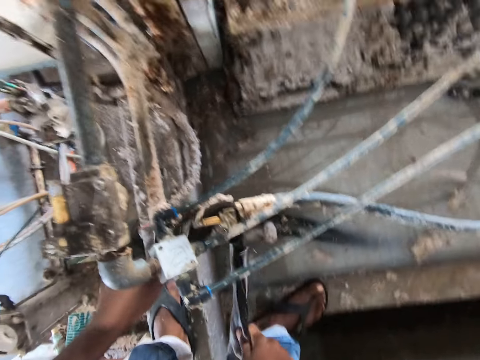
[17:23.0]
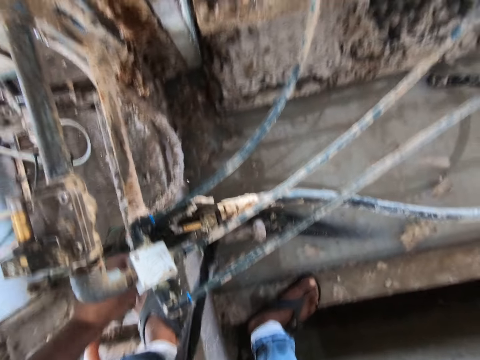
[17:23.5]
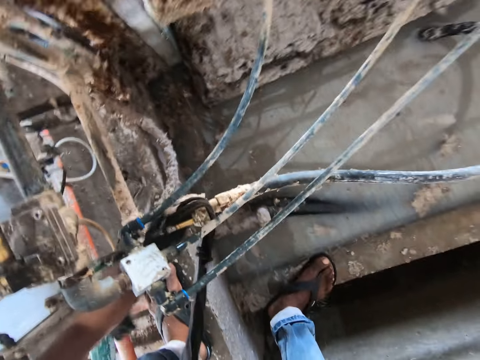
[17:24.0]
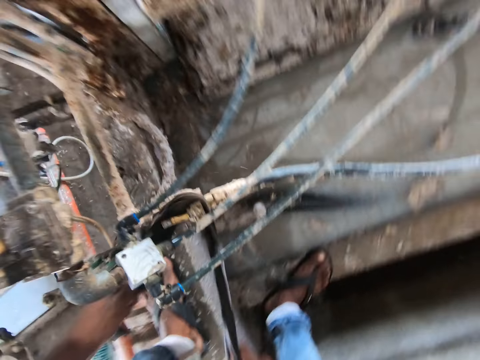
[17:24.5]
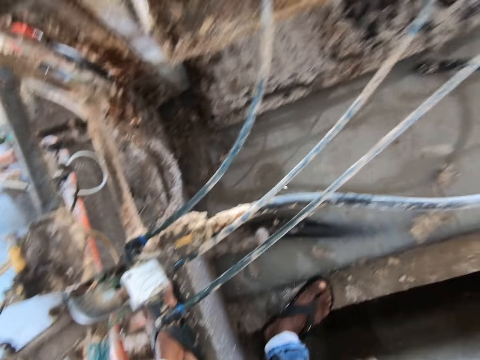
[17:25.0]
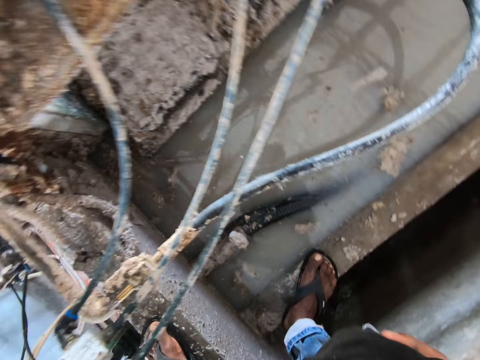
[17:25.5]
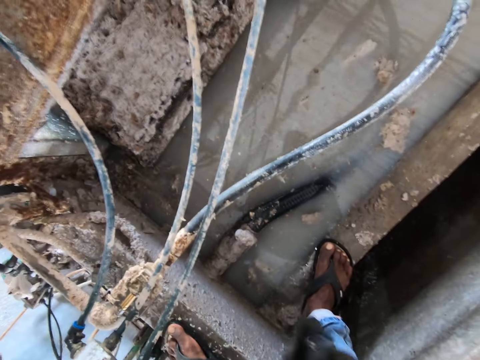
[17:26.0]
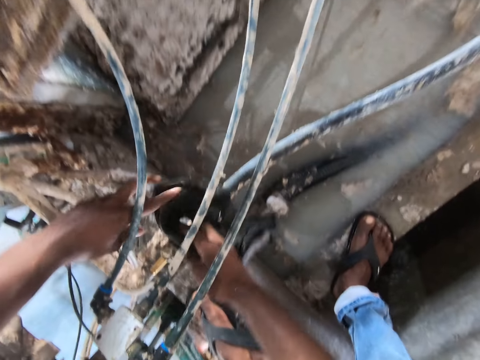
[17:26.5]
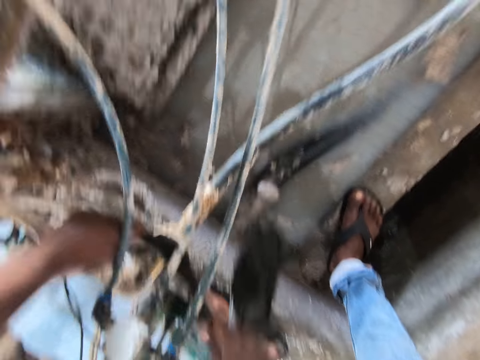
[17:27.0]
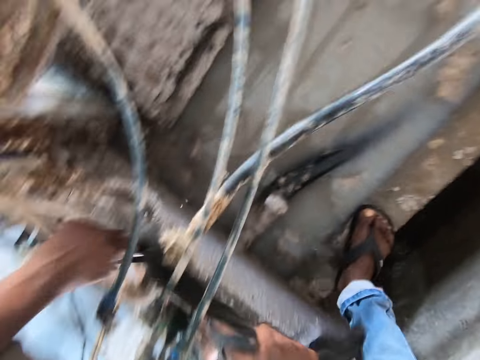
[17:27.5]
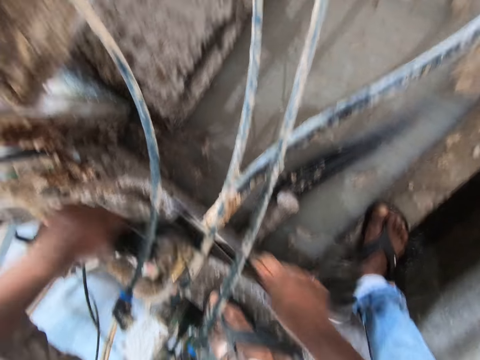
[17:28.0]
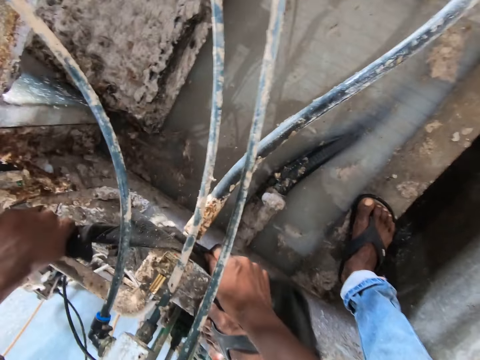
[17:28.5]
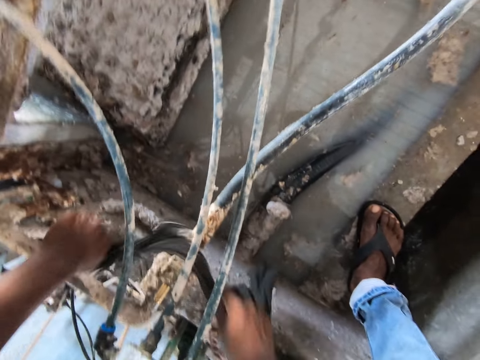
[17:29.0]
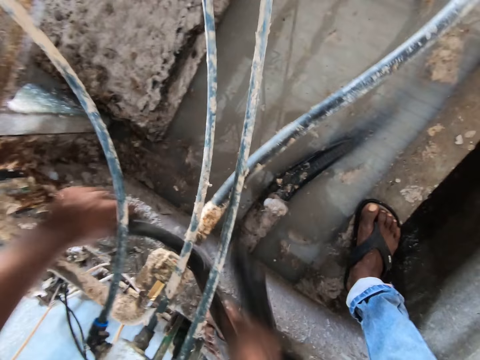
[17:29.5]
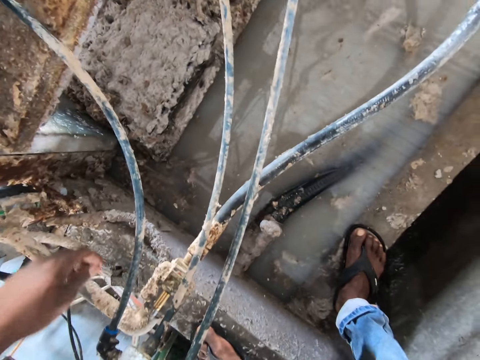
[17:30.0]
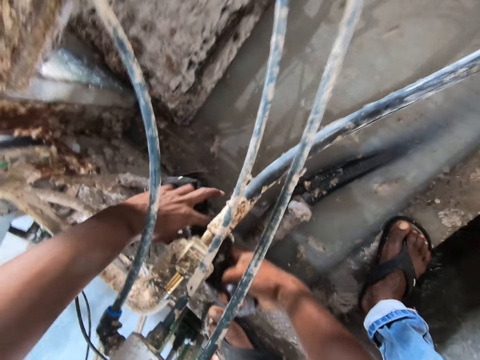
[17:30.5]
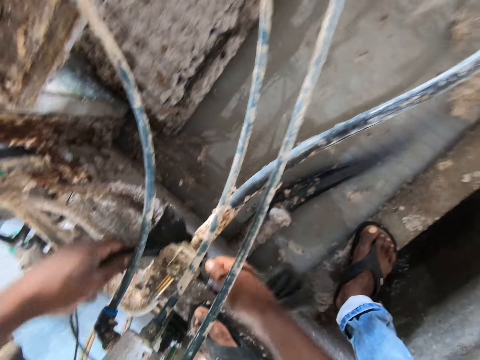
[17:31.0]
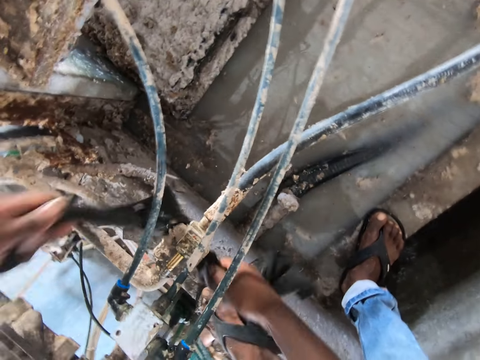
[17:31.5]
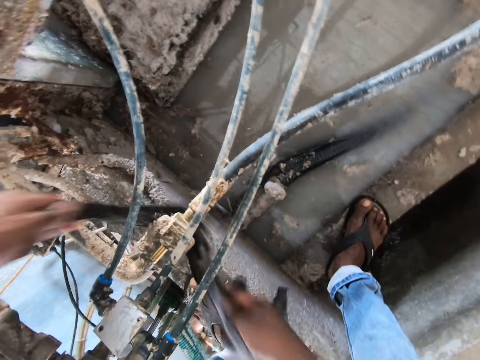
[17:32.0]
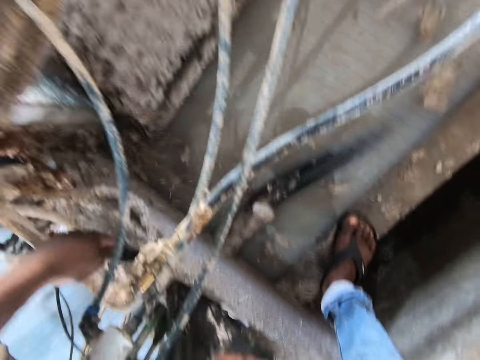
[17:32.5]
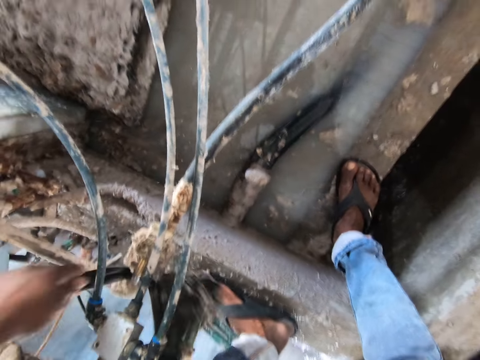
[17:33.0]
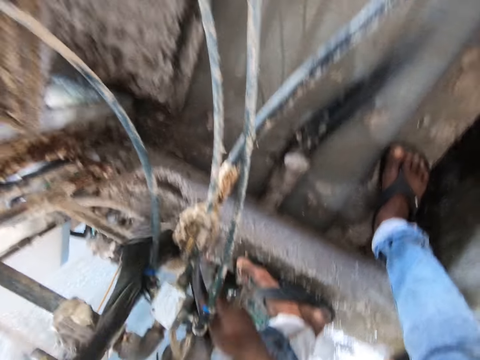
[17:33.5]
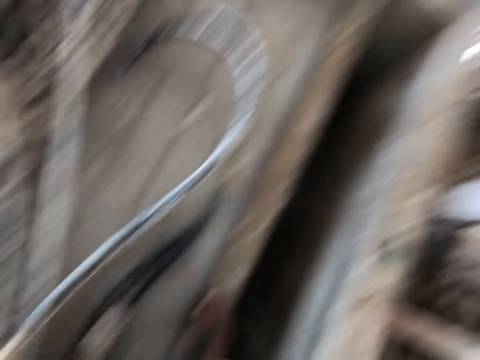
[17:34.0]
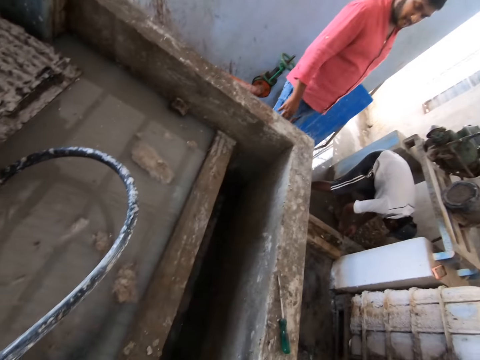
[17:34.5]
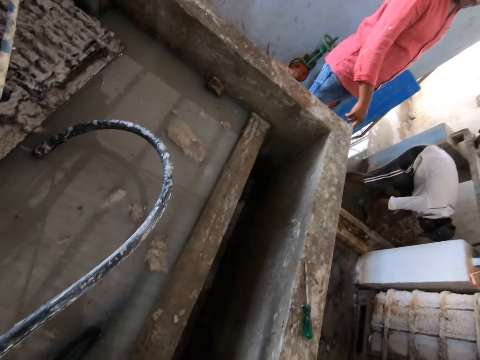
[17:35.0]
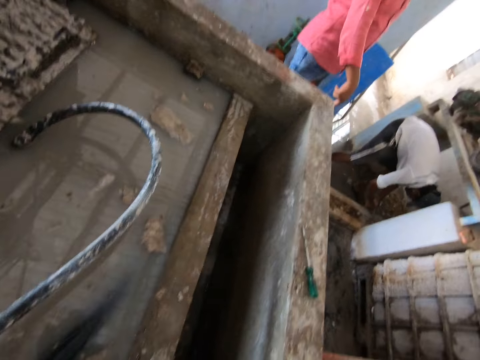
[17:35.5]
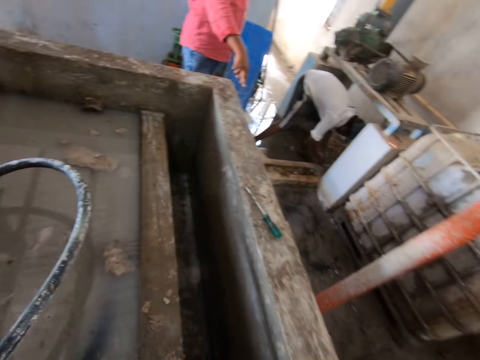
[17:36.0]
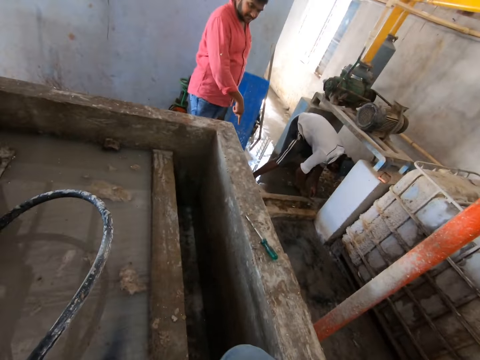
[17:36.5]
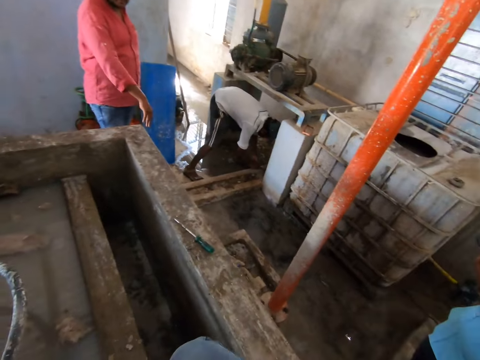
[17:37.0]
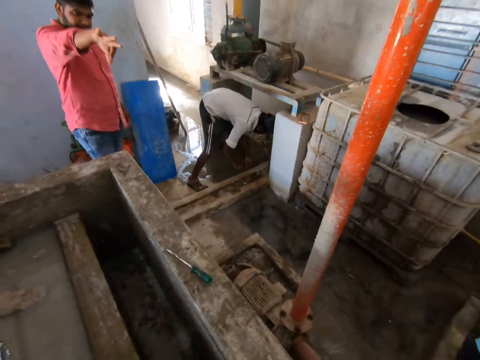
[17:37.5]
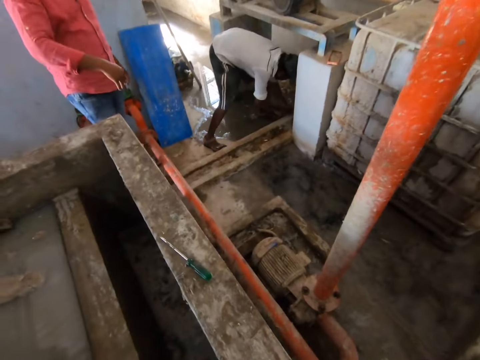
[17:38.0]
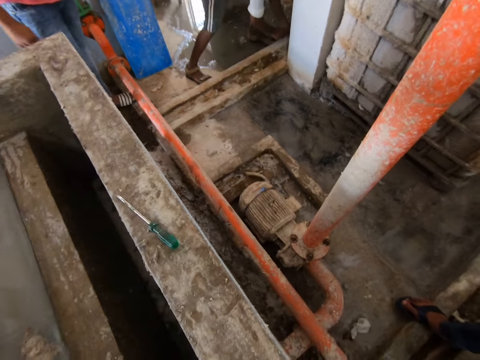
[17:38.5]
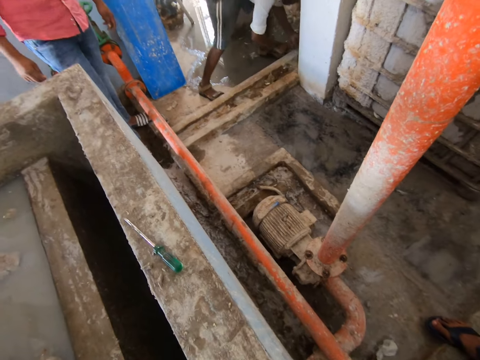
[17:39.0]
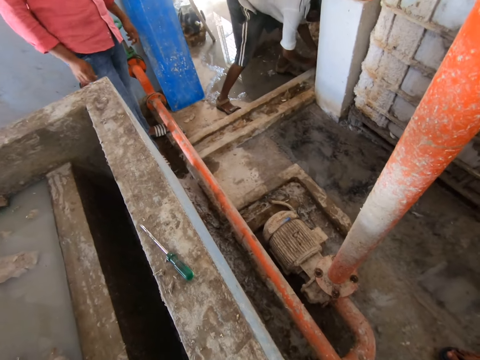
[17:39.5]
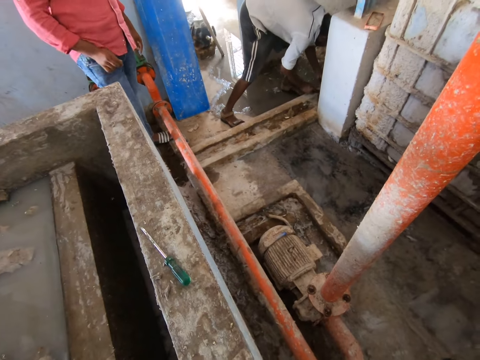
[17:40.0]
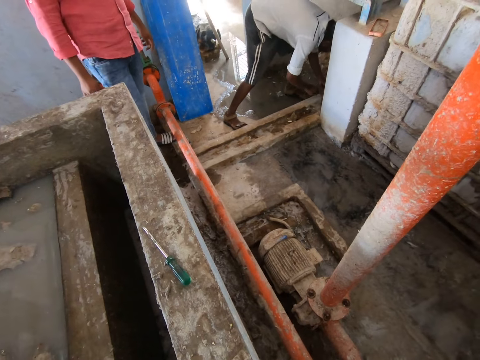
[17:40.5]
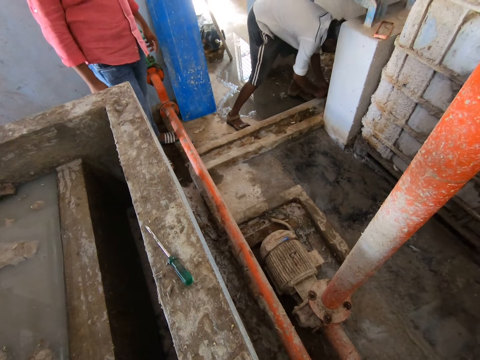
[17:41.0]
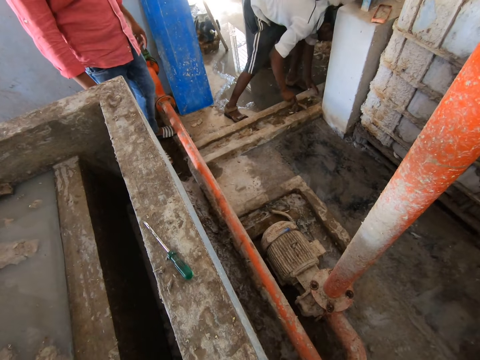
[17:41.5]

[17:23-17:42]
The camera wearer folds the cloth and wipes the wire with the cloth. They dialogue to a man. They look around. The man points out. The camera wearer stares at the man. They walk around the factory.

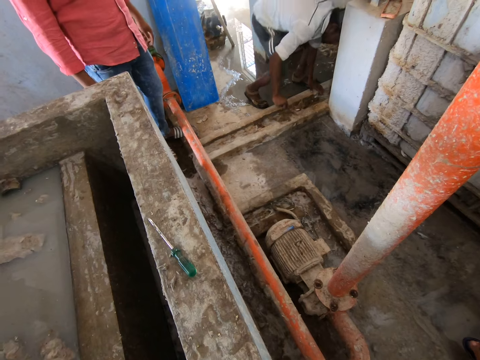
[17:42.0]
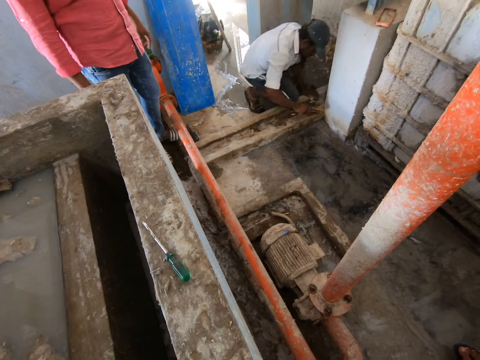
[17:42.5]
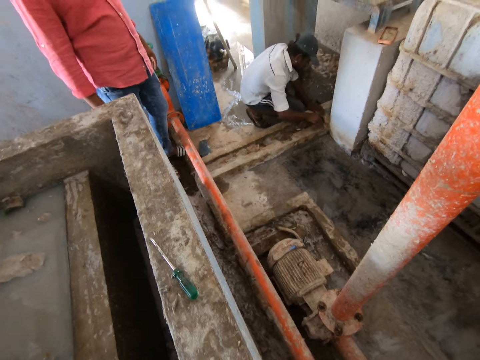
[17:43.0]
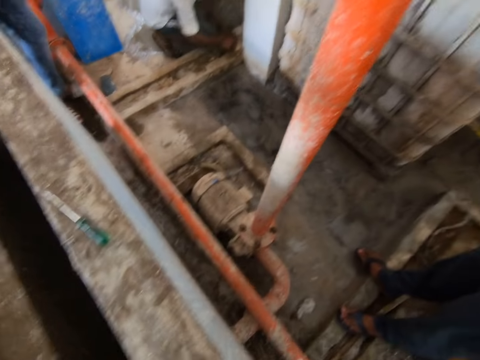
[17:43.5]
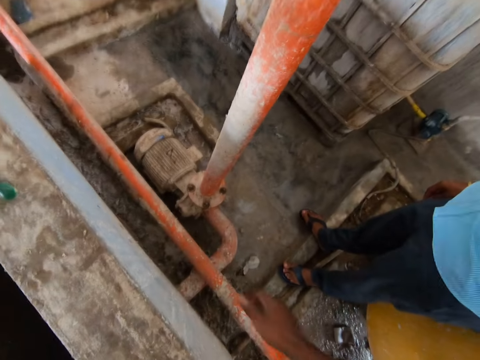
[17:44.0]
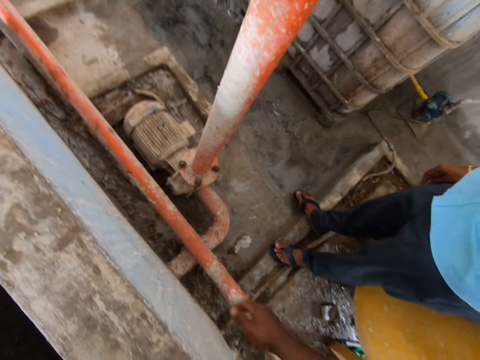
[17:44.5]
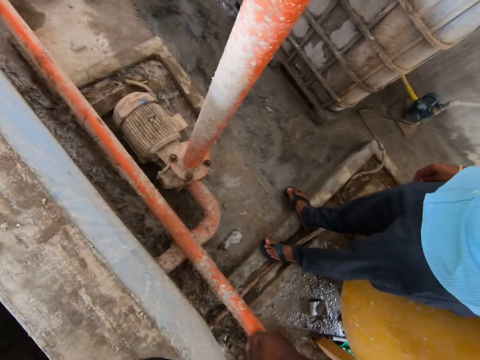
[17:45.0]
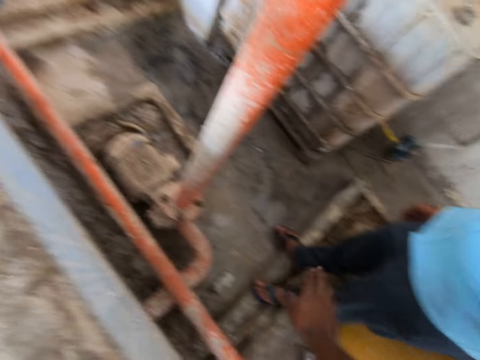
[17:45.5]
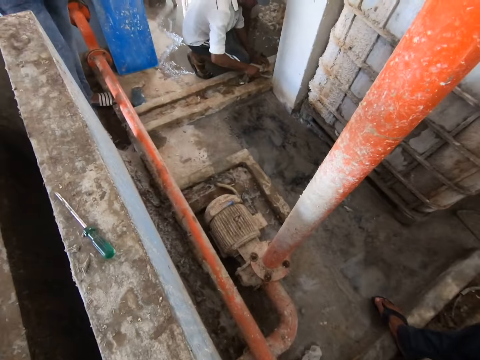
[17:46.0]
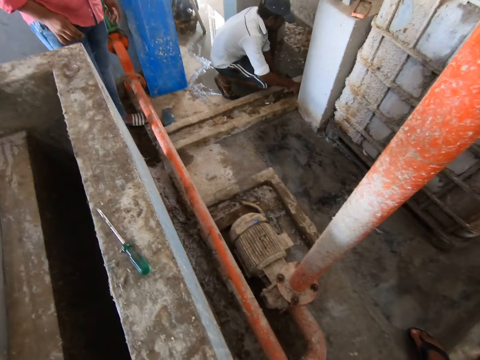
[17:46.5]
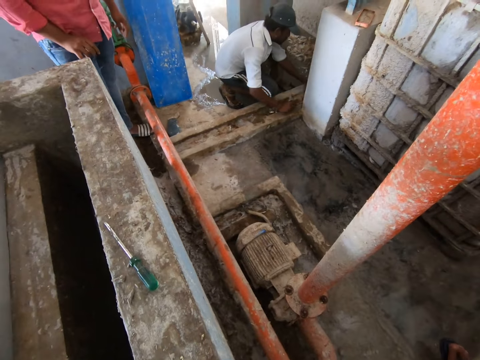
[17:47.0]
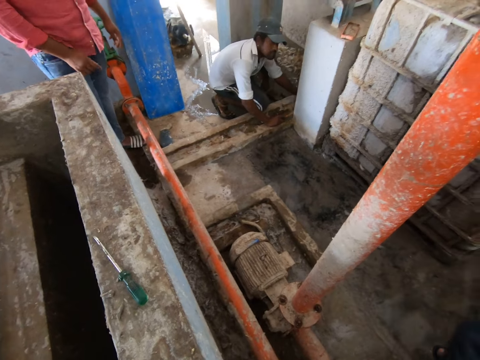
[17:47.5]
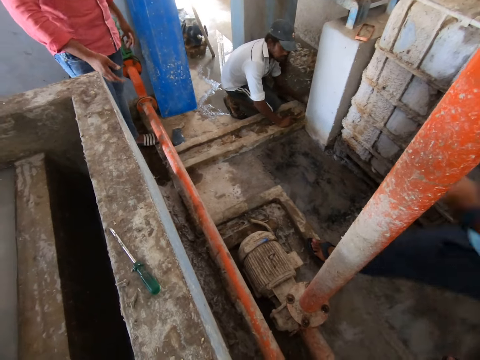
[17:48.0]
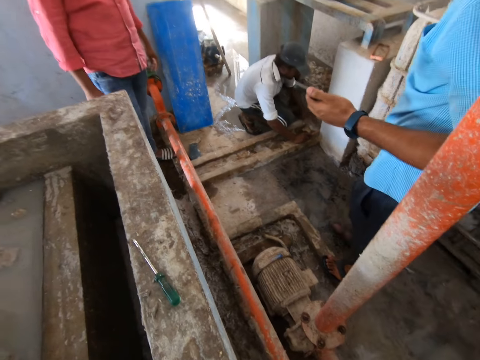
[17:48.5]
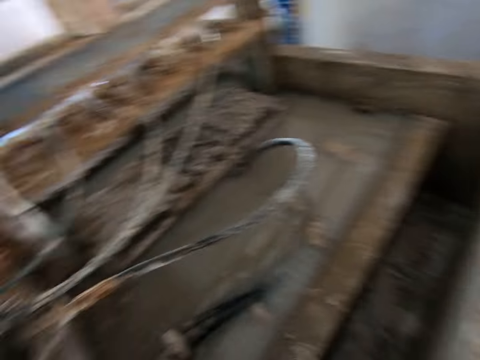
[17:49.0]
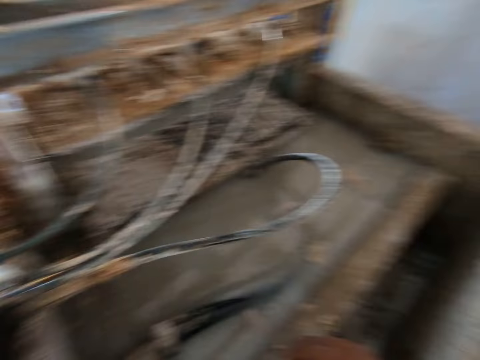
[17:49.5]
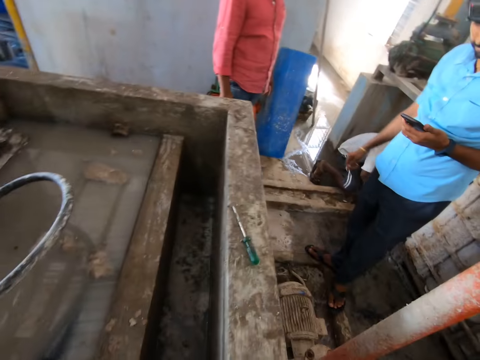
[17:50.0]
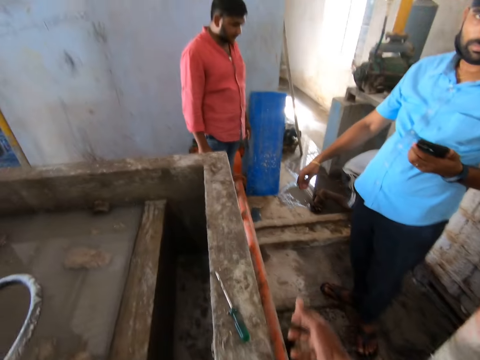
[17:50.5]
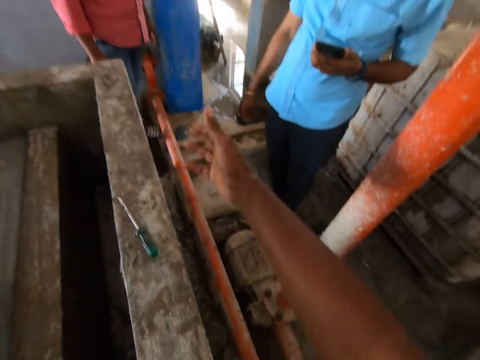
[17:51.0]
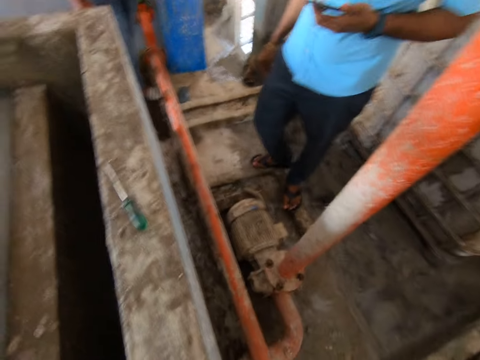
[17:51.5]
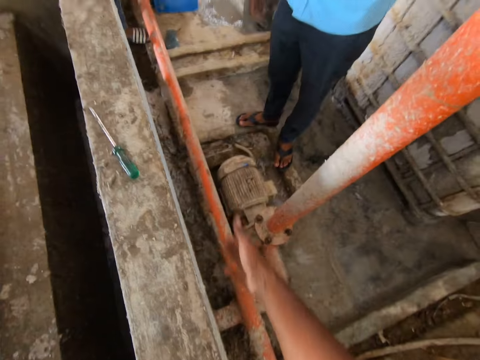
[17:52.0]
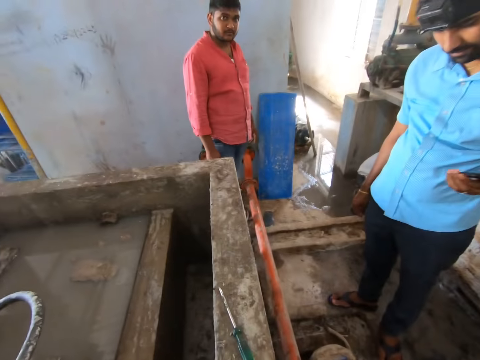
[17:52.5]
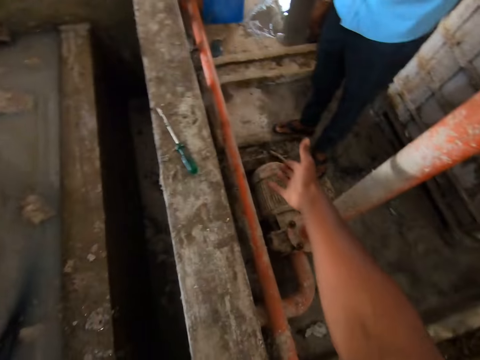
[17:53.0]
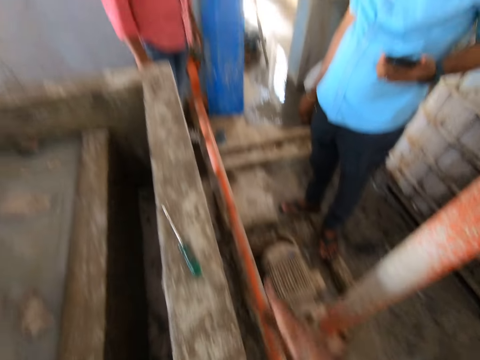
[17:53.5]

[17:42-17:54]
The camera wearer makes gestures. They look around. They make gestures.
